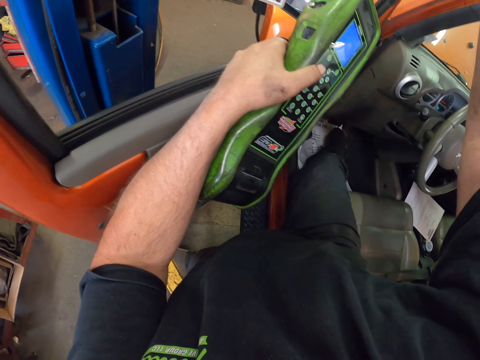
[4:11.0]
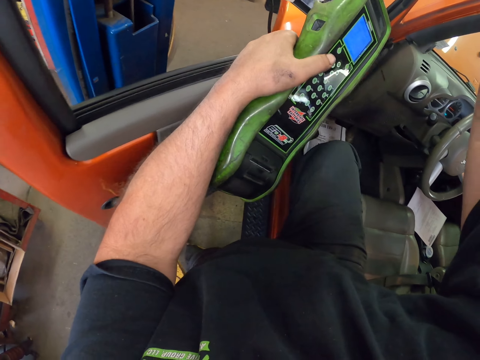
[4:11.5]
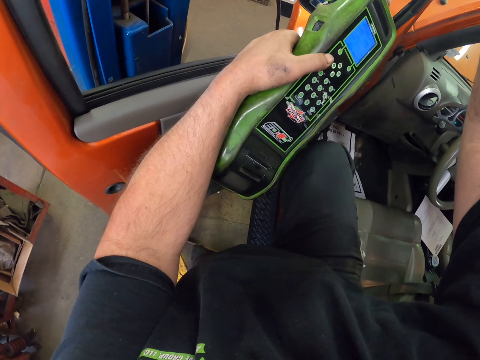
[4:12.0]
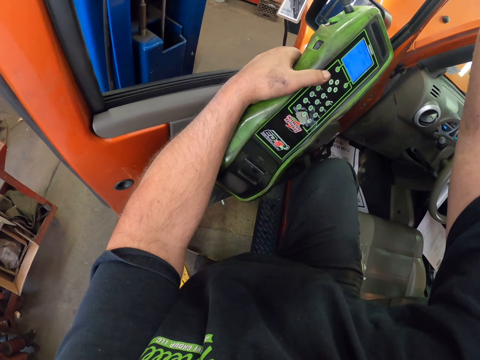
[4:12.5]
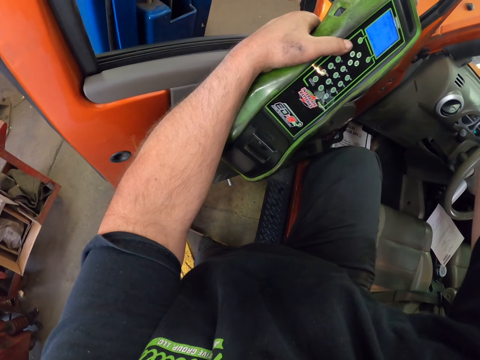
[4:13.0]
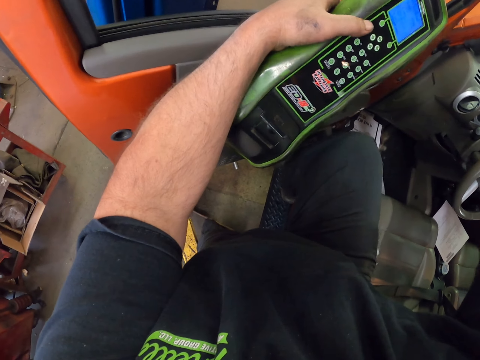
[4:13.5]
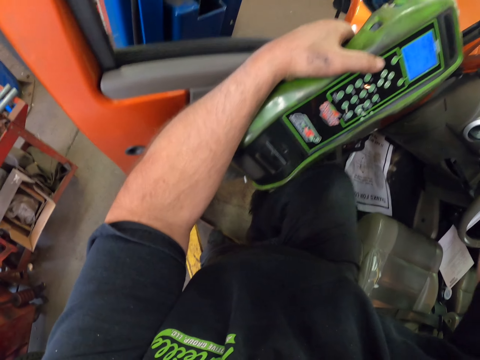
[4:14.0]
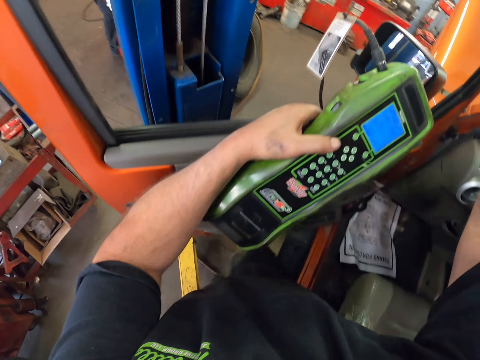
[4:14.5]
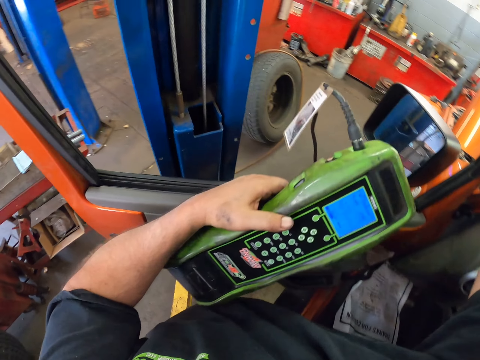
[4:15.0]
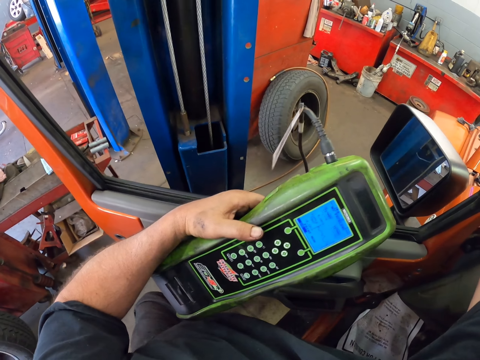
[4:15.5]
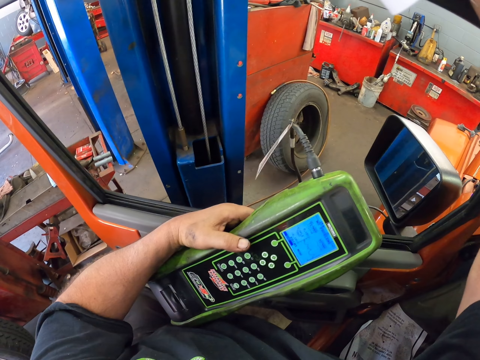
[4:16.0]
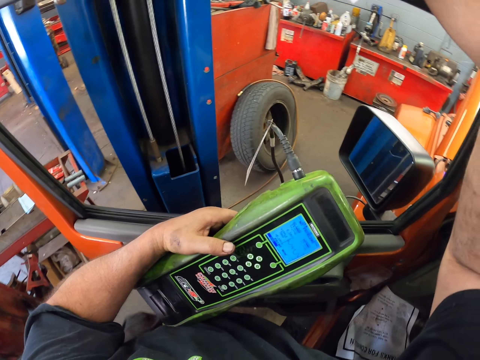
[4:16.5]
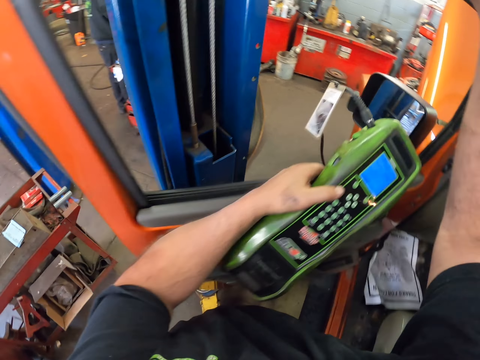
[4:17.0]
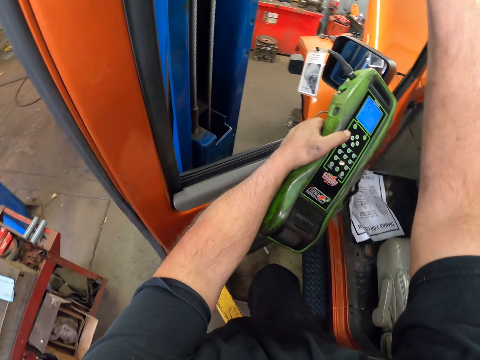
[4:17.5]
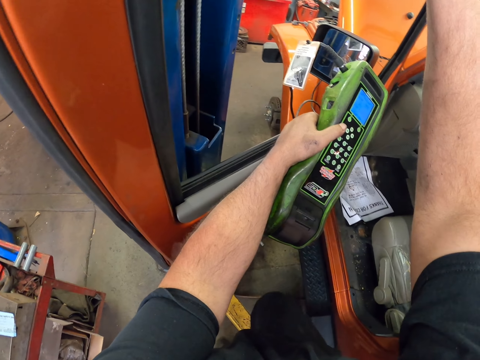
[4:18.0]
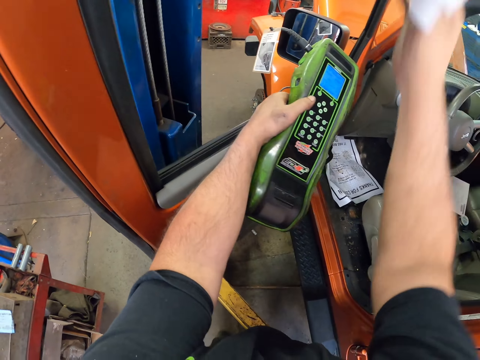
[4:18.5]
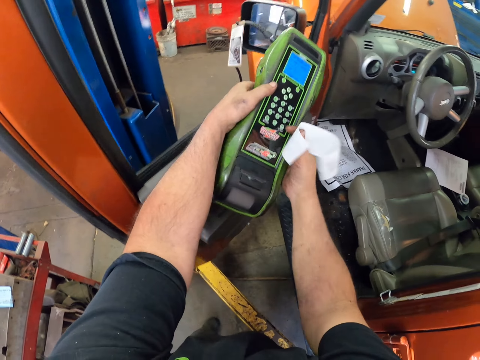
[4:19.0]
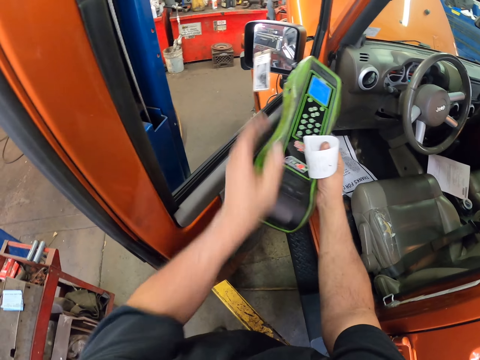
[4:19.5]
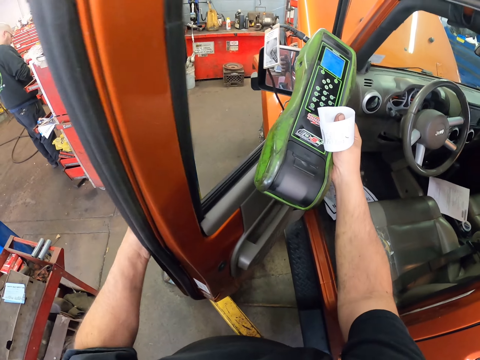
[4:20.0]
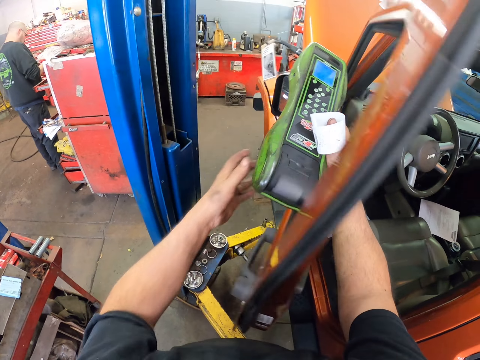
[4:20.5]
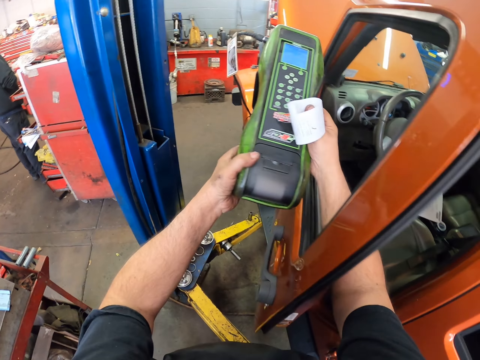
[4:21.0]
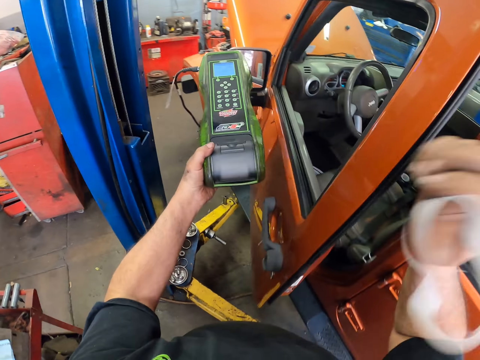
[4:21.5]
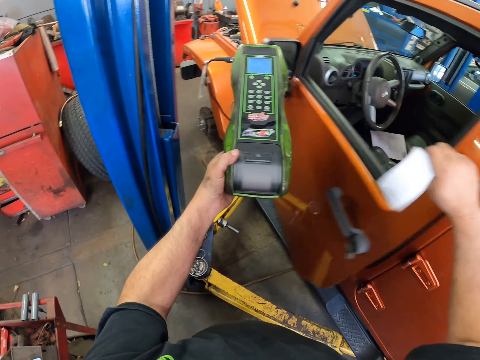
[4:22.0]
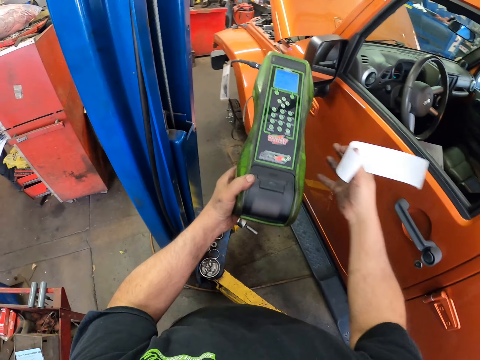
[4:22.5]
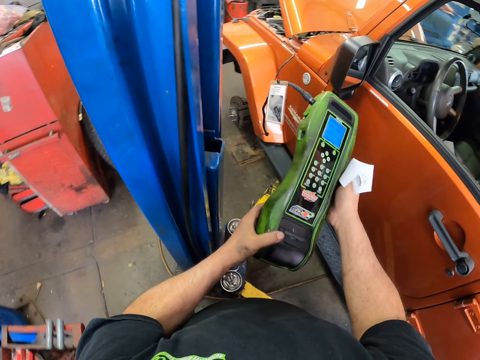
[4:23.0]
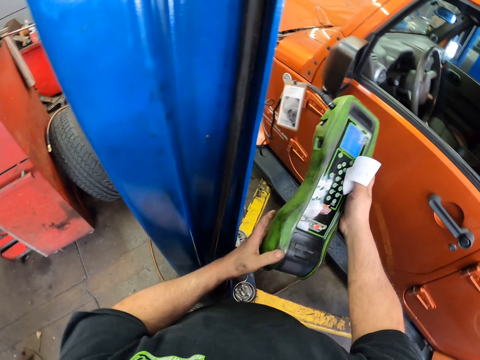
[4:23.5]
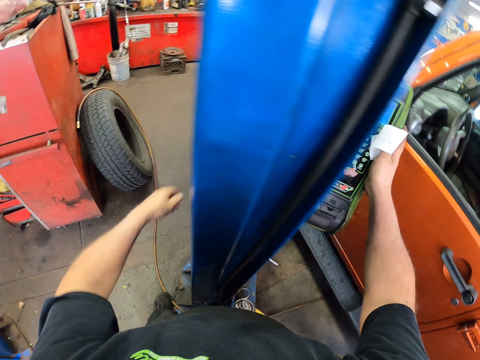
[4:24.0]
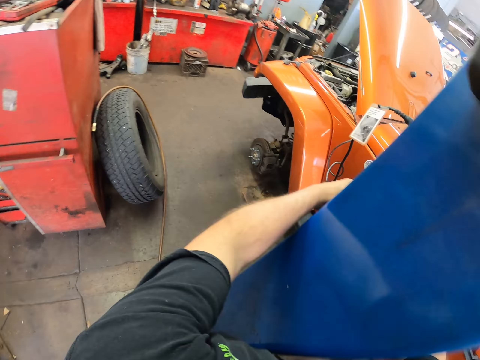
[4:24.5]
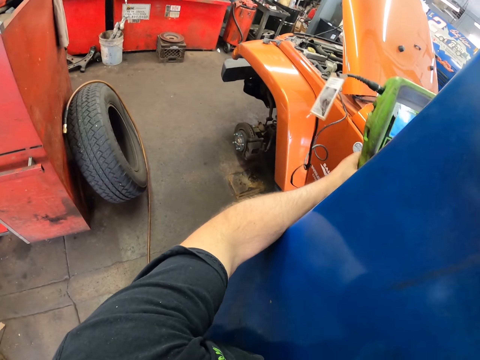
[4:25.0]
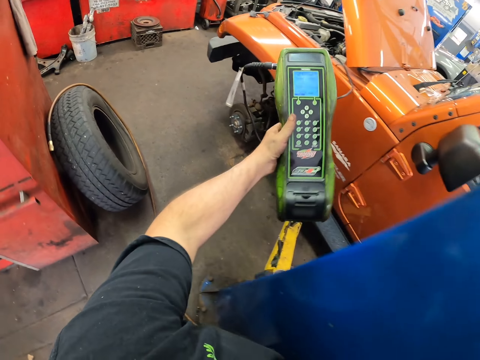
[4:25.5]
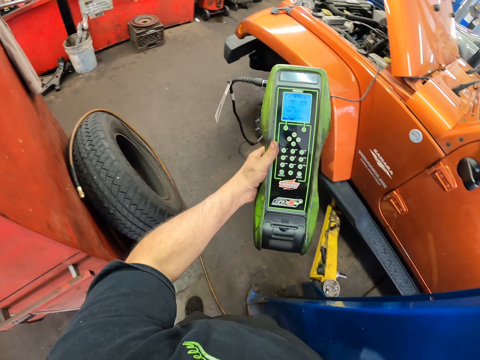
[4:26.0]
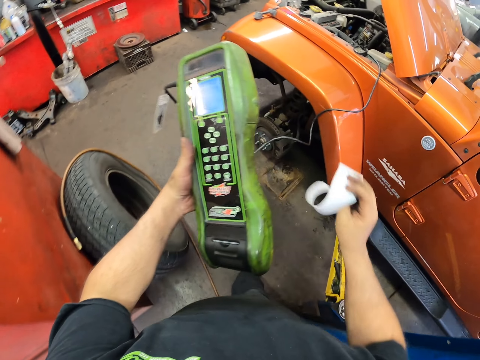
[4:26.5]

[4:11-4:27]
The camera wearer pushes paper by foot. They get out of the car. They close the vehicle door.

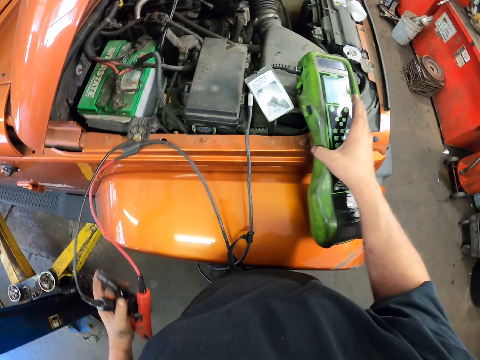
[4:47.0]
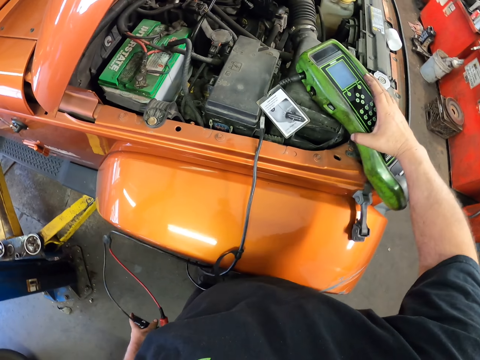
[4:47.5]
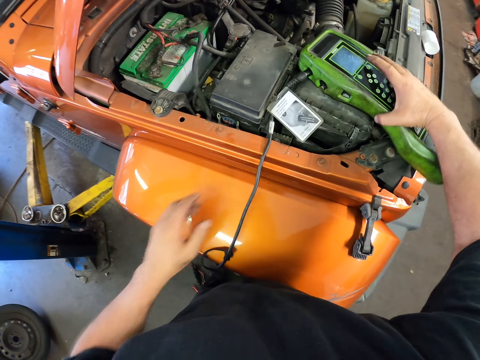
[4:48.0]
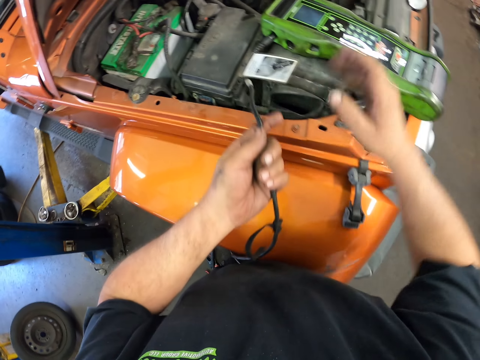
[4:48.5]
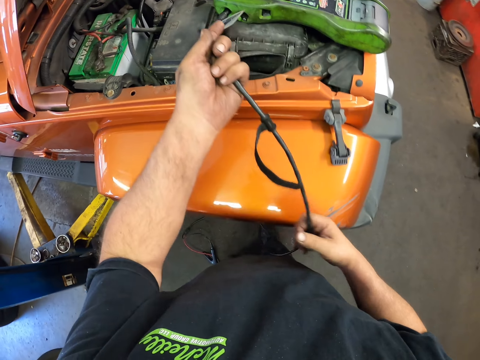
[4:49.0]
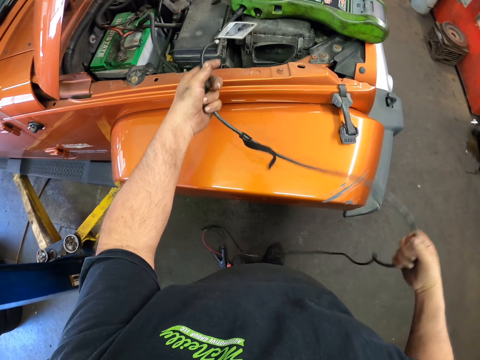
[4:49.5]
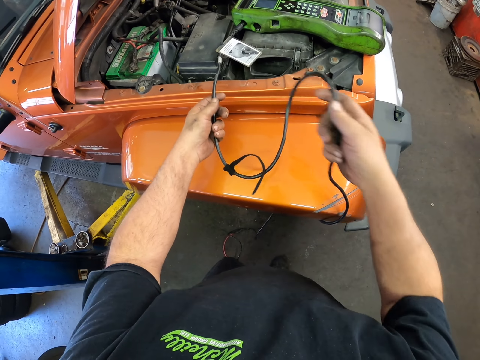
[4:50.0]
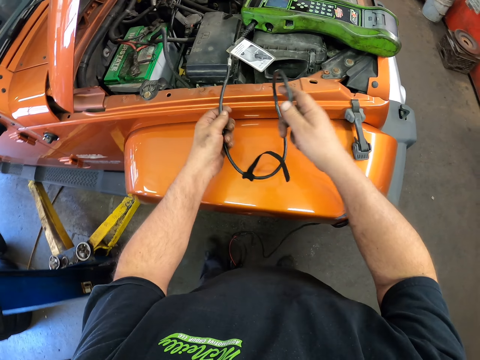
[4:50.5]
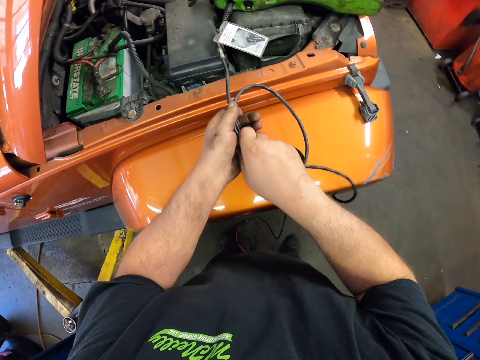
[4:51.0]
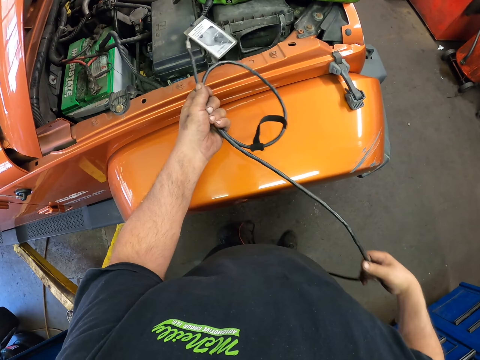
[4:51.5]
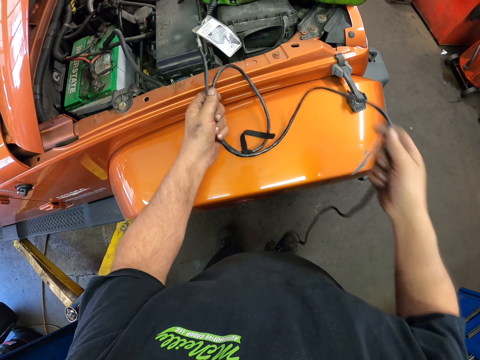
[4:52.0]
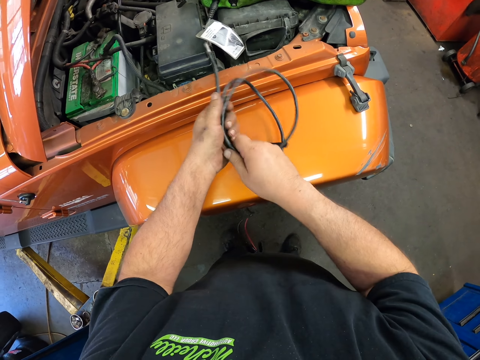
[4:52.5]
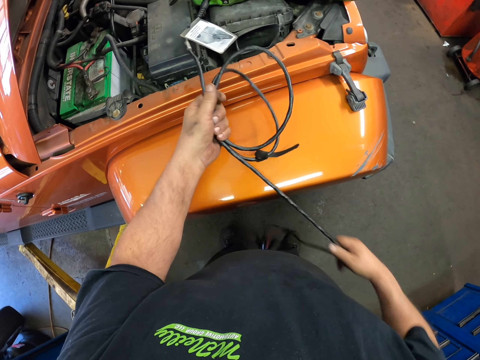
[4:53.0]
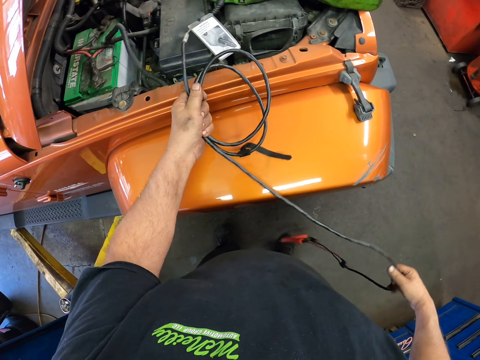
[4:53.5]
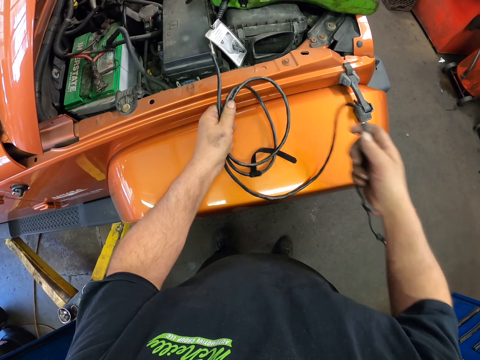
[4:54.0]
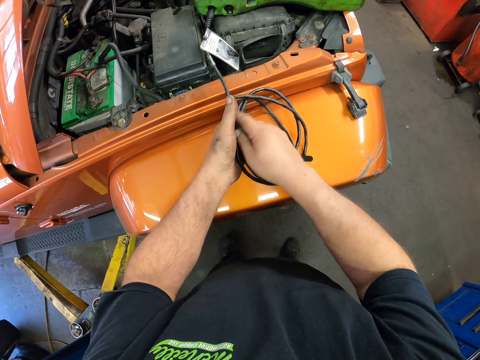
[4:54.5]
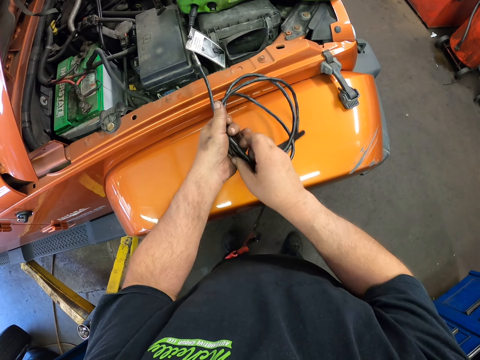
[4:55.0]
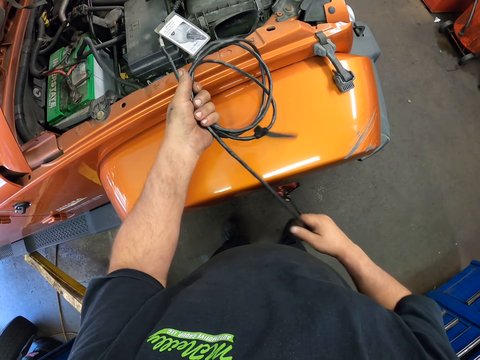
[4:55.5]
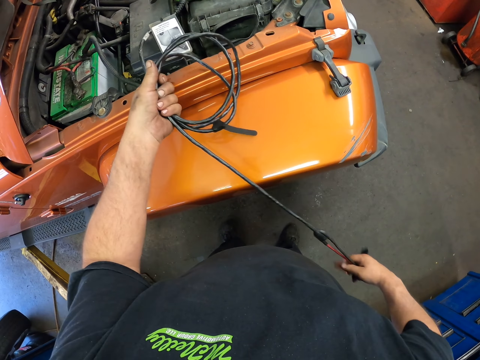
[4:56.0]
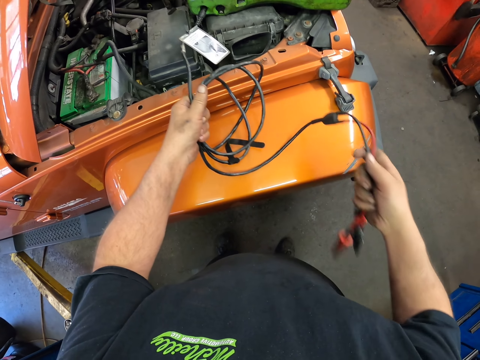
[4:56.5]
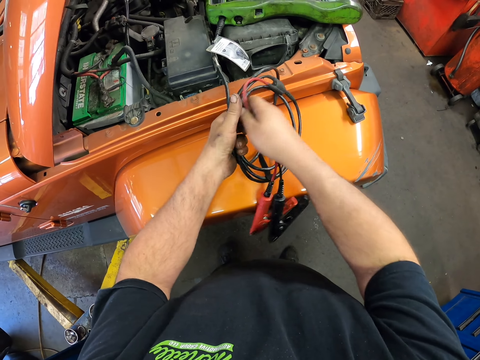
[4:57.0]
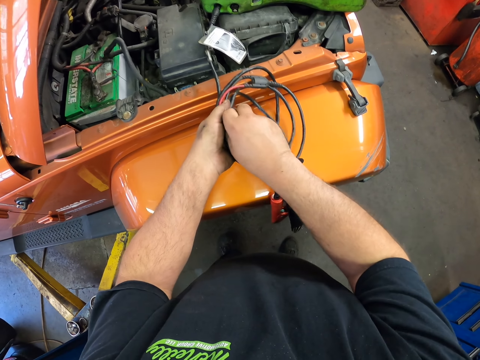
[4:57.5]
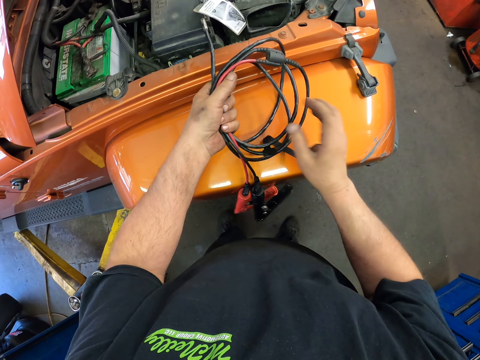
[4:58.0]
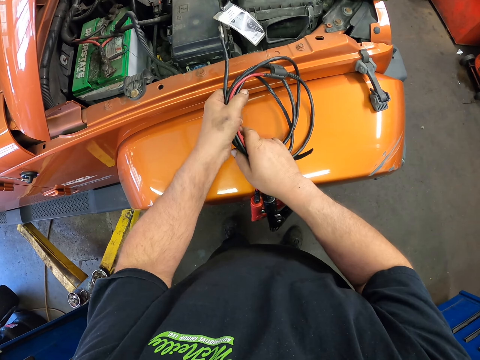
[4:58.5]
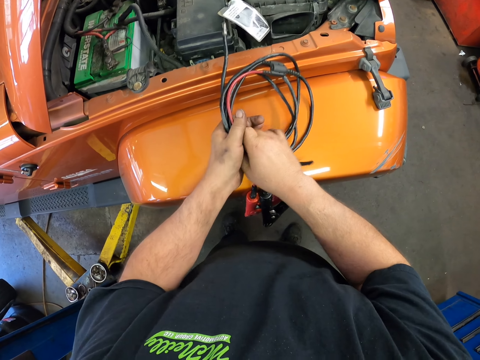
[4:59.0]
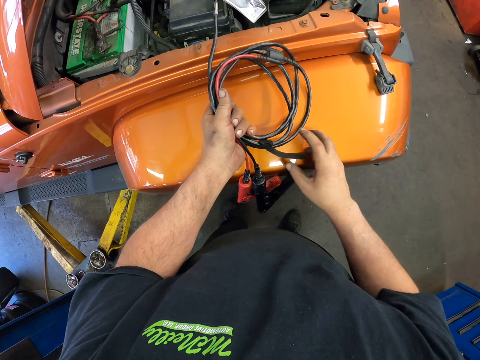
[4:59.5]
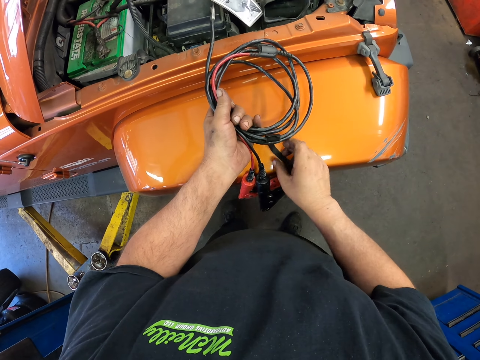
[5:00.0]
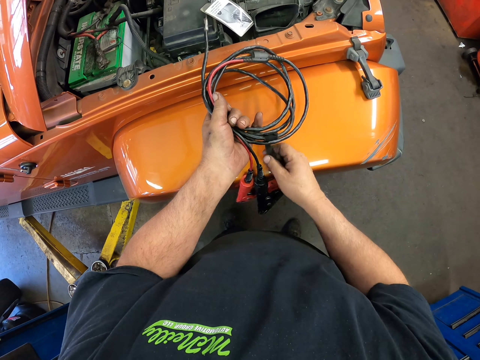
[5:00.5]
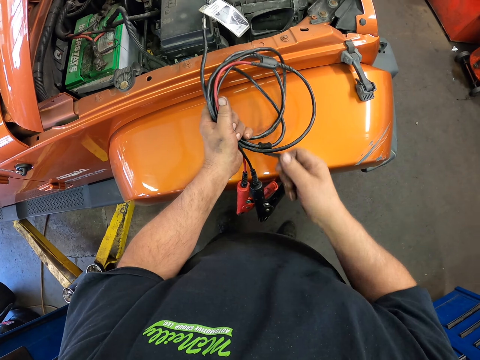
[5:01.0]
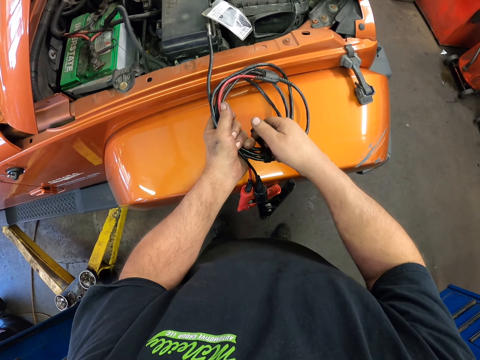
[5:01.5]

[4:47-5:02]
The camera wearer drops the clip. They fold the diagnostic scanner cable.
